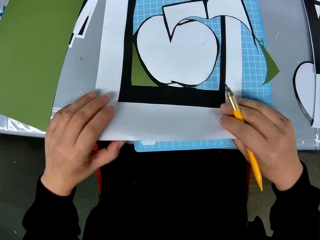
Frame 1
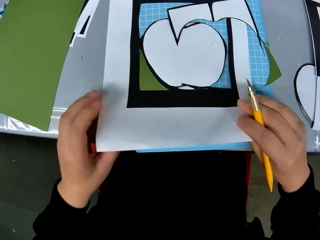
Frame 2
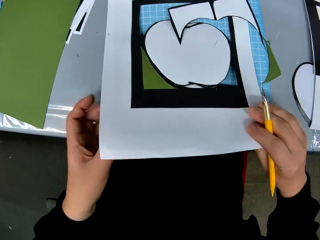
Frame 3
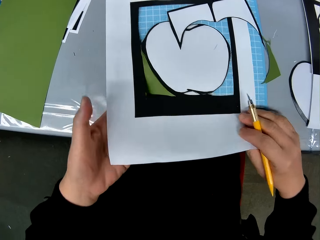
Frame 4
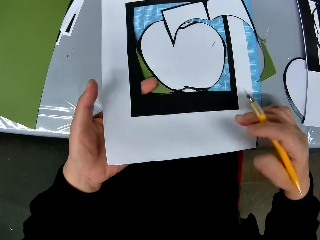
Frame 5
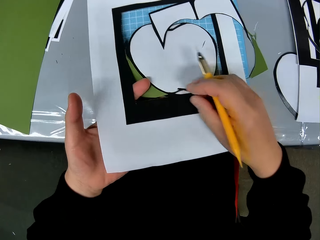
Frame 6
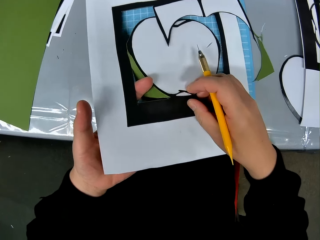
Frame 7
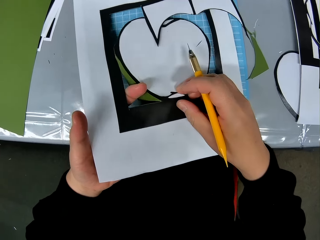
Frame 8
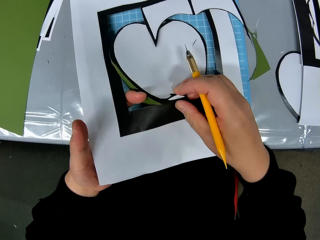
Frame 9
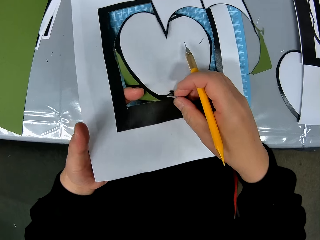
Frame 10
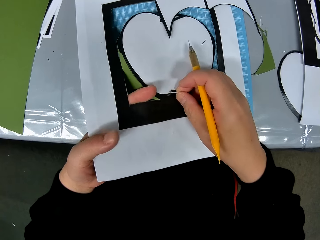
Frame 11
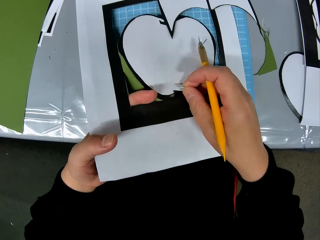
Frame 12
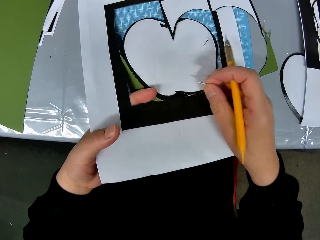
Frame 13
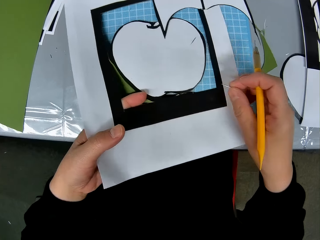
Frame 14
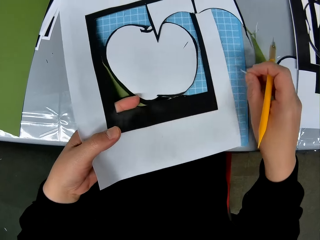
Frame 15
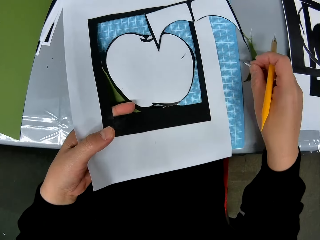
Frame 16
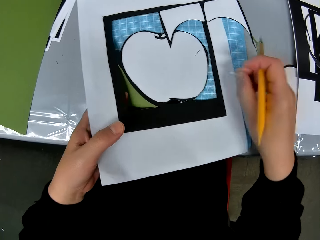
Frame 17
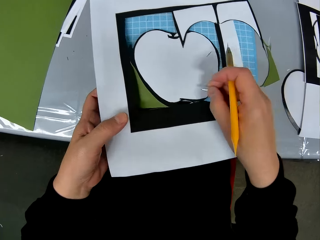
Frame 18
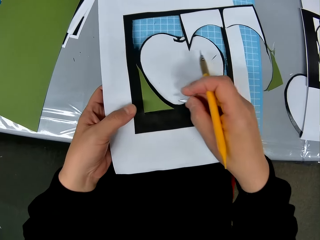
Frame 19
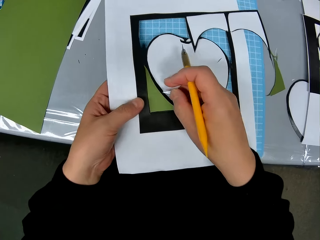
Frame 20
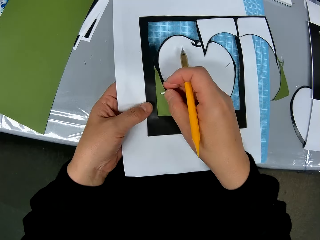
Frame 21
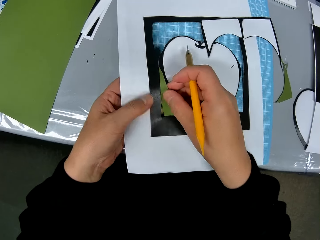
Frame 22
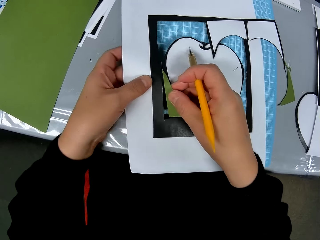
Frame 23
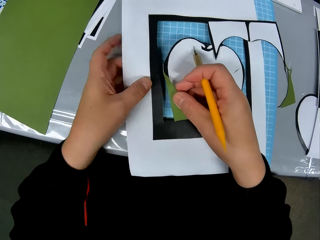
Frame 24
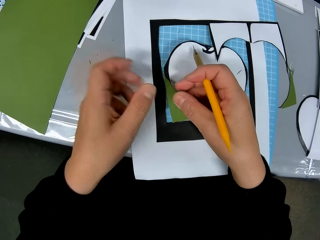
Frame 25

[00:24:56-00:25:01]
The camera wearer holds the piece of paper. She places her hand underneath the paper. She removes the piece of paper.
